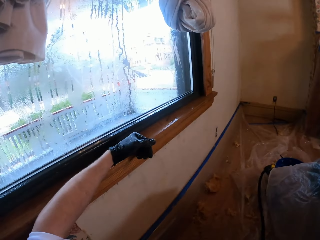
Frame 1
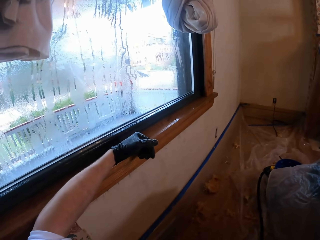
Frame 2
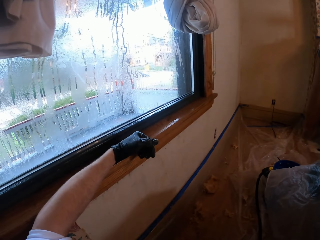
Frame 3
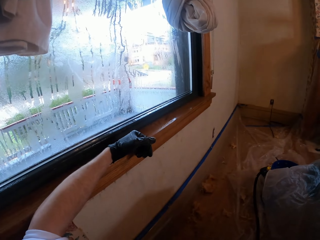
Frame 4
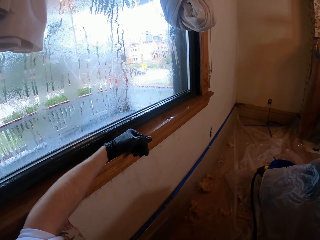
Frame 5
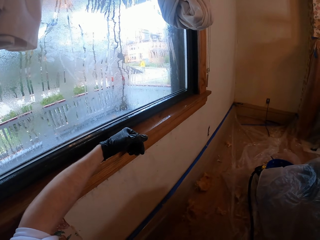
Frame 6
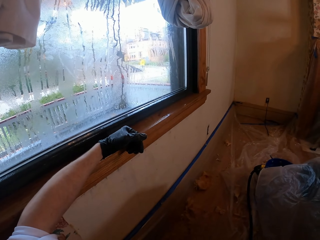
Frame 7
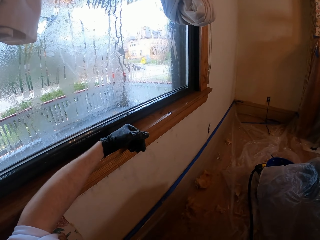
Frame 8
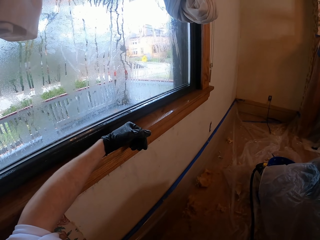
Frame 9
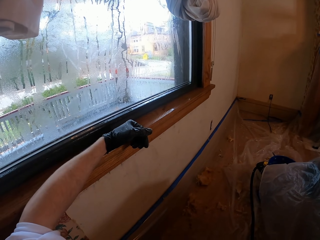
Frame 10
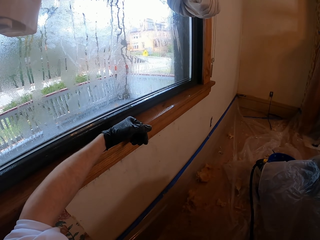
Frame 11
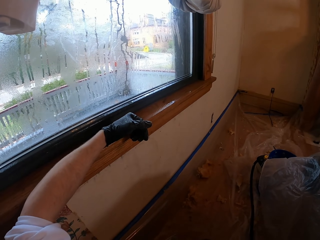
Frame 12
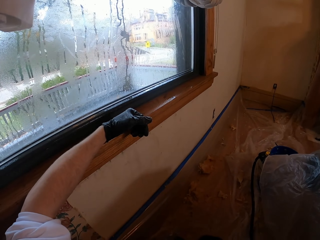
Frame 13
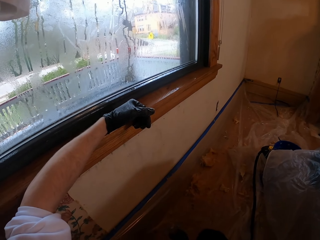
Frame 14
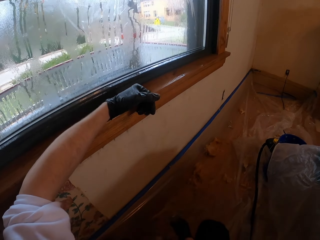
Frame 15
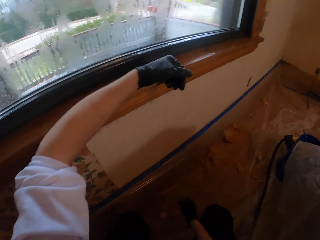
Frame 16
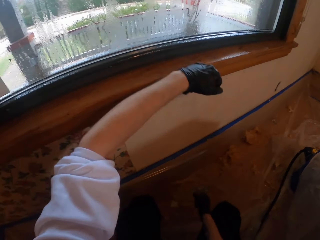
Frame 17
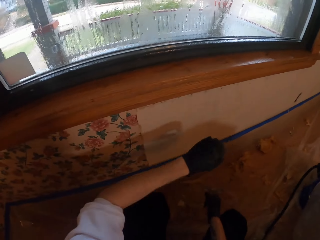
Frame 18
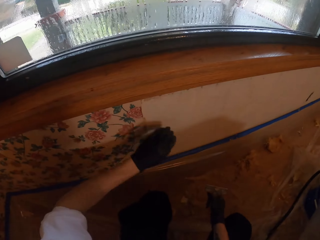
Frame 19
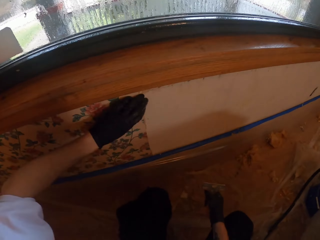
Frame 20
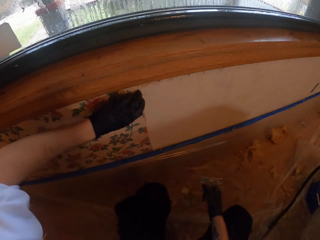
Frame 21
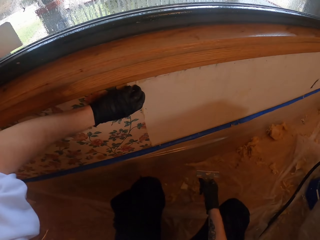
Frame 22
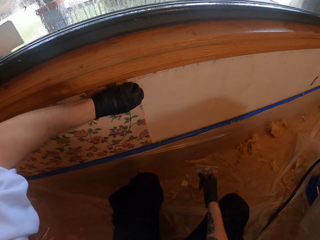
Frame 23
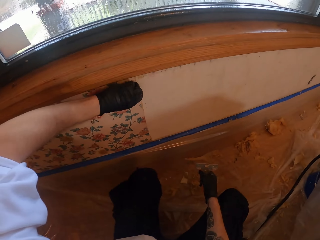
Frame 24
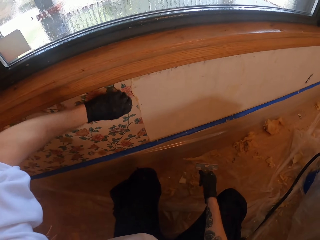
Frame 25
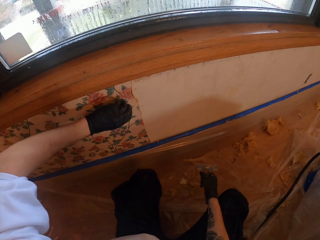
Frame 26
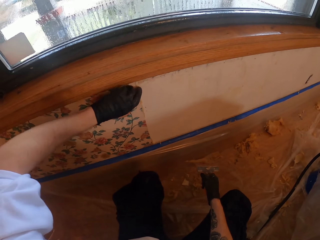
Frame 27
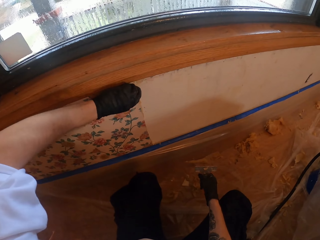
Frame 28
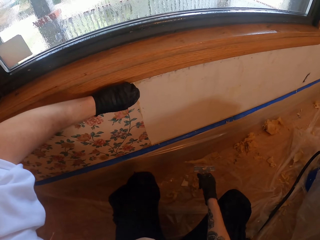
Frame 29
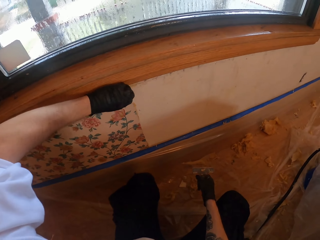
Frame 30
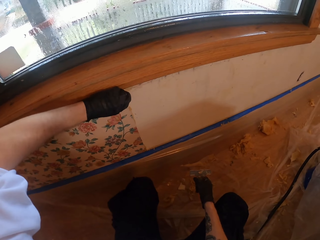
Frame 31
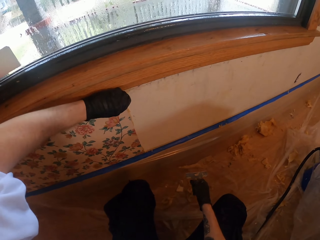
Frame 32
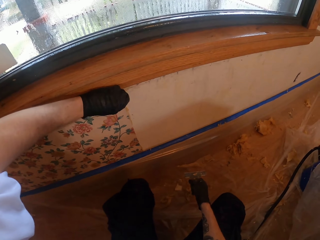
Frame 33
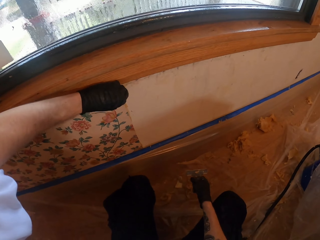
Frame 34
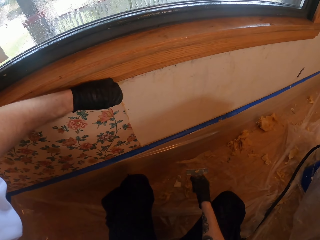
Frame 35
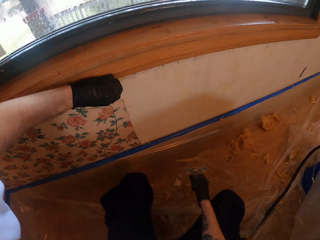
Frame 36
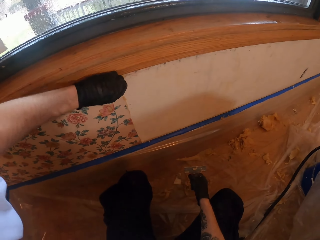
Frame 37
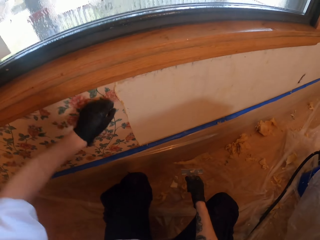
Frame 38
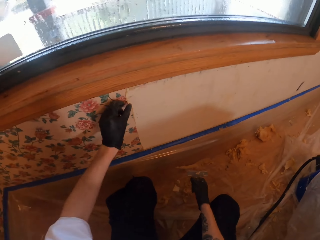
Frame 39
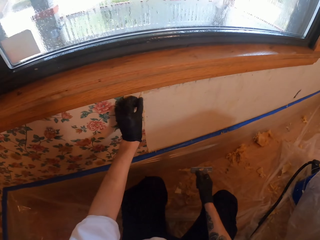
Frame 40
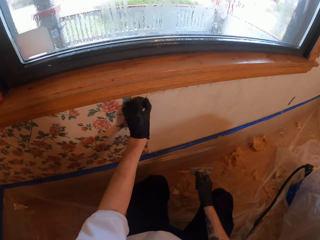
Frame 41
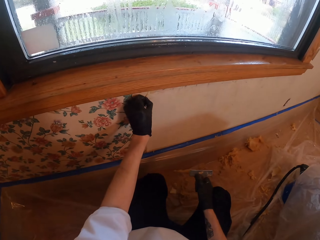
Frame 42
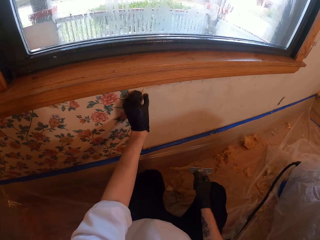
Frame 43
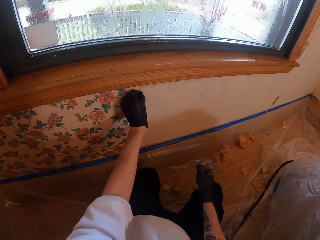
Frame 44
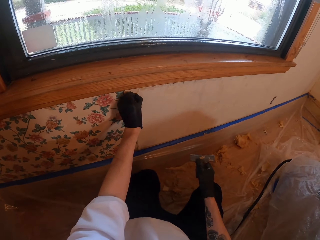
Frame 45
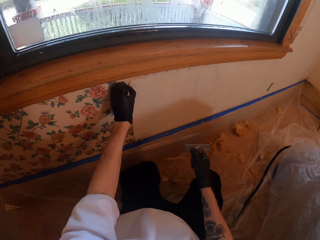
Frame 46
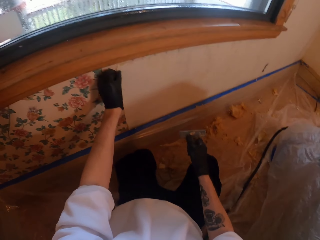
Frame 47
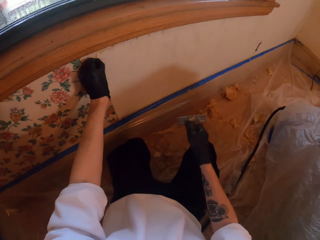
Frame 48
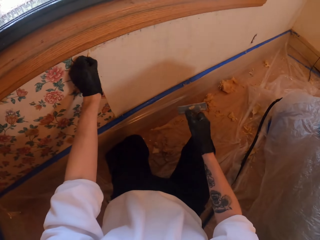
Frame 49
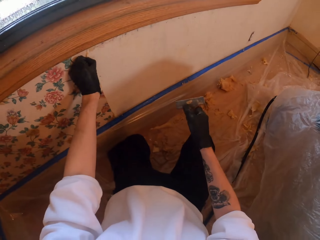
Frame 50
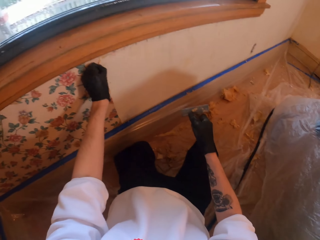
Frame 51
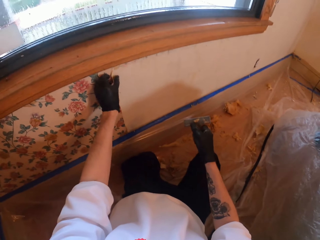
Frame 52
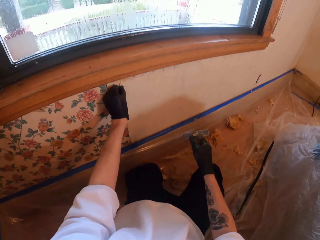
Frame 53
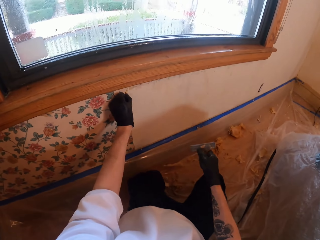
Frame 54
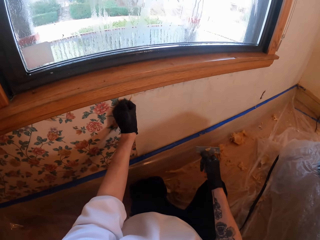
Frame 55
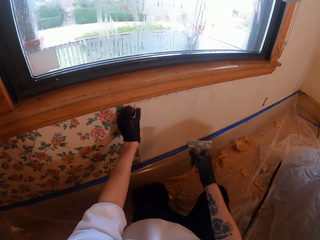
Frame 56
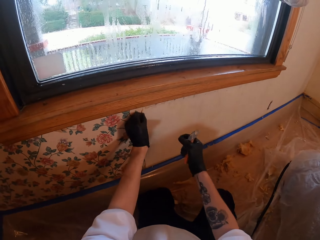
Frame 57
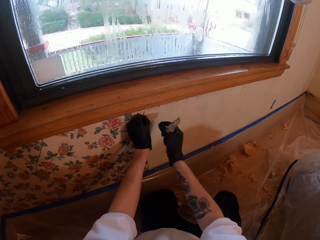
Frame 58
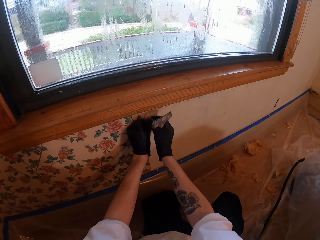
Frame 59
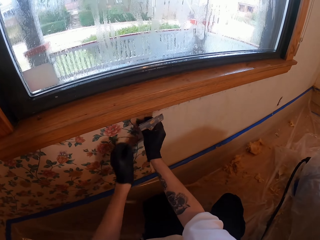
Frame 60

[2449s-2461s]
The camera wearer peels off a wallpaper. They hold the wall.

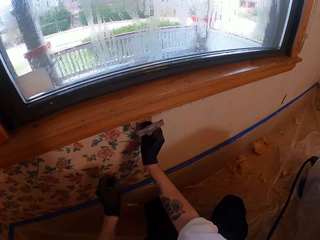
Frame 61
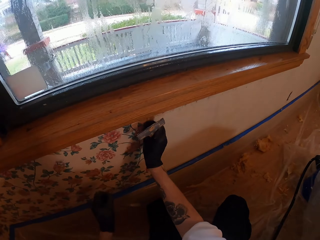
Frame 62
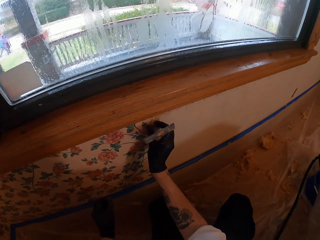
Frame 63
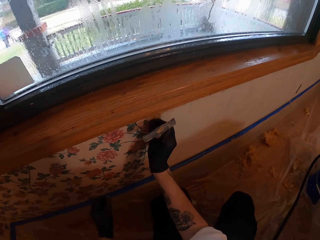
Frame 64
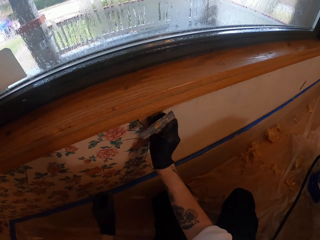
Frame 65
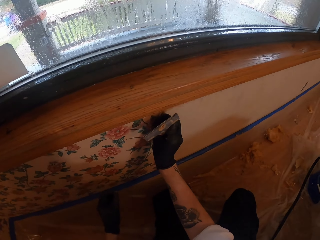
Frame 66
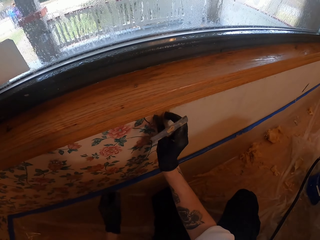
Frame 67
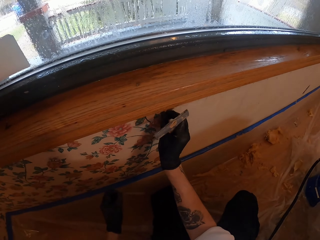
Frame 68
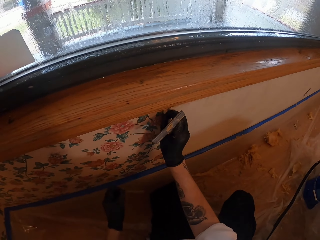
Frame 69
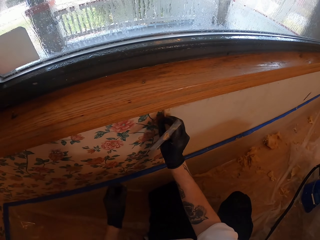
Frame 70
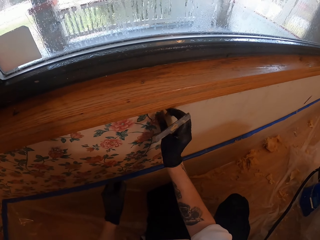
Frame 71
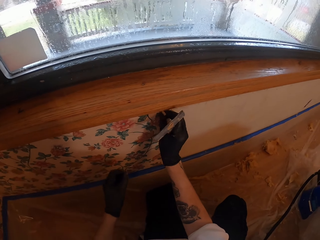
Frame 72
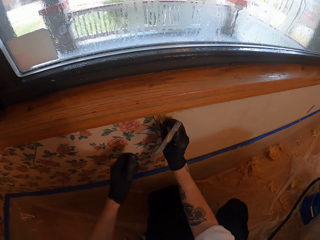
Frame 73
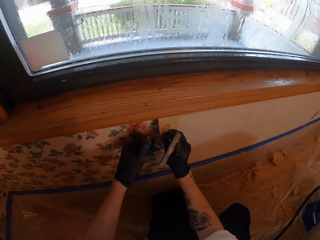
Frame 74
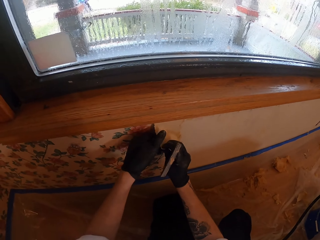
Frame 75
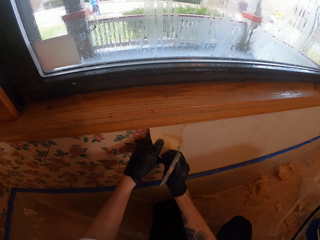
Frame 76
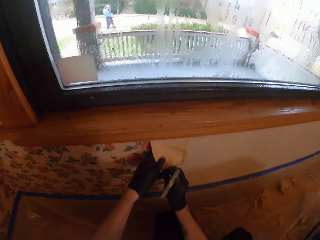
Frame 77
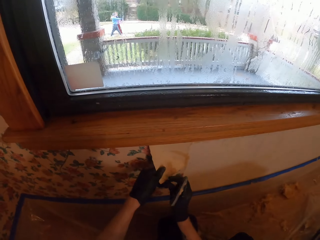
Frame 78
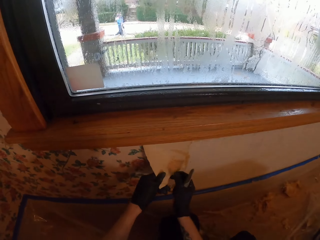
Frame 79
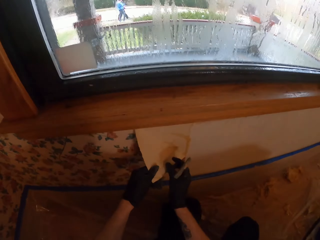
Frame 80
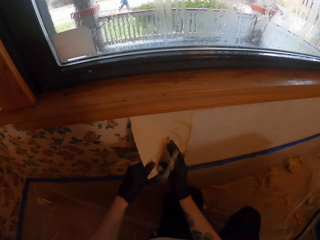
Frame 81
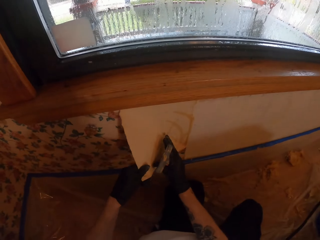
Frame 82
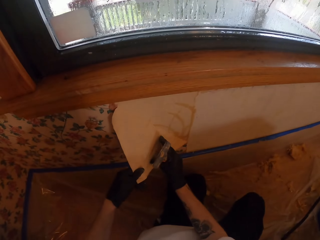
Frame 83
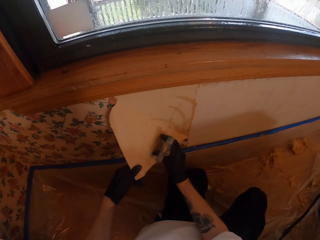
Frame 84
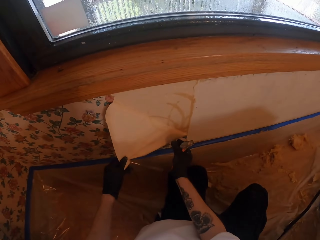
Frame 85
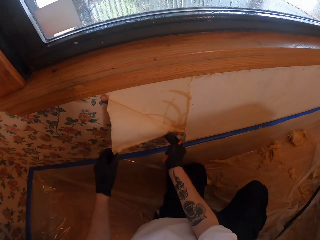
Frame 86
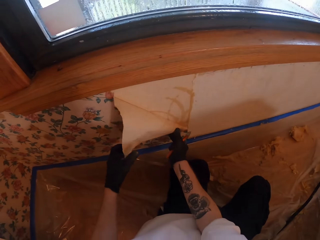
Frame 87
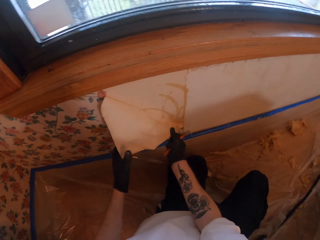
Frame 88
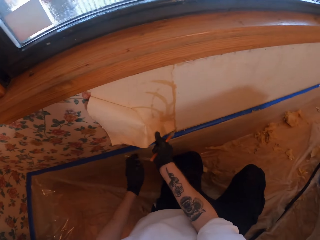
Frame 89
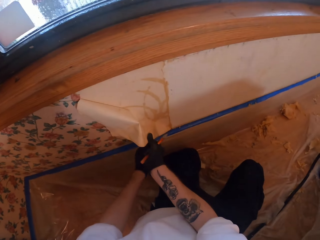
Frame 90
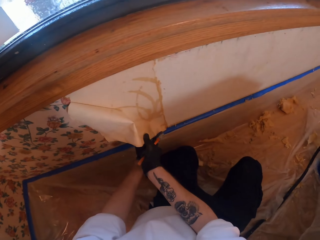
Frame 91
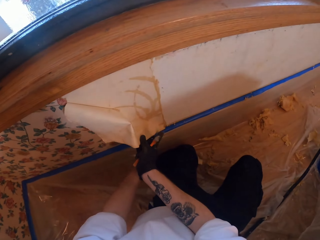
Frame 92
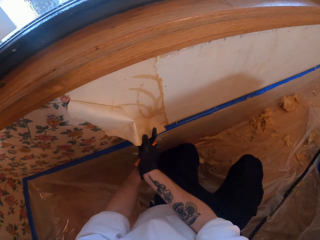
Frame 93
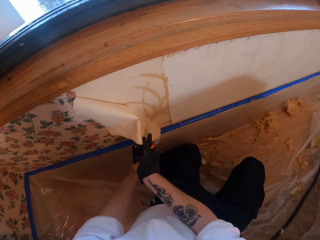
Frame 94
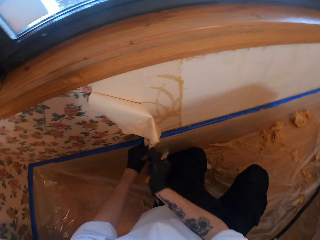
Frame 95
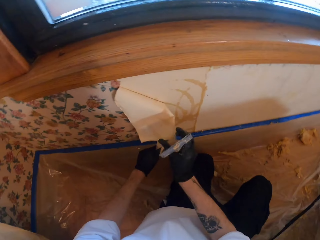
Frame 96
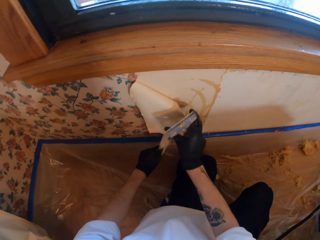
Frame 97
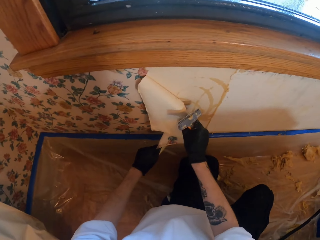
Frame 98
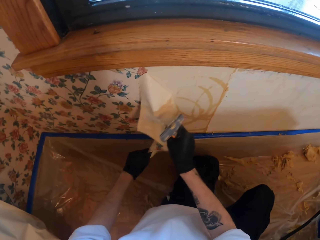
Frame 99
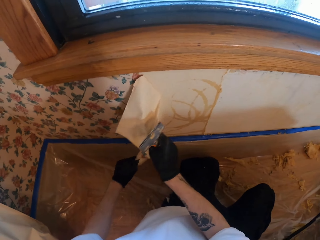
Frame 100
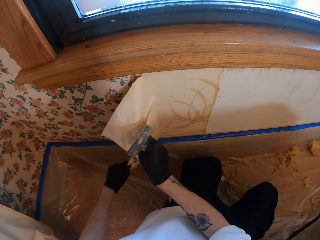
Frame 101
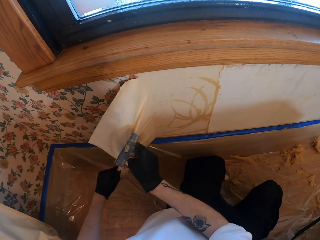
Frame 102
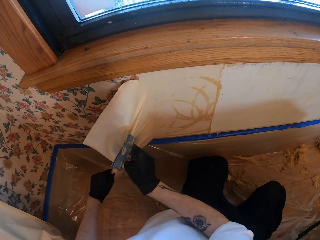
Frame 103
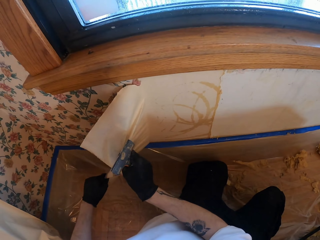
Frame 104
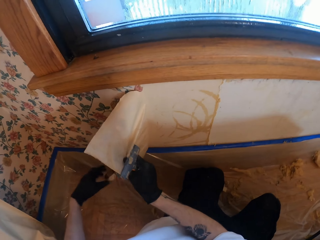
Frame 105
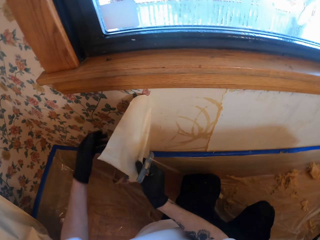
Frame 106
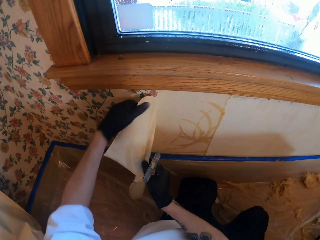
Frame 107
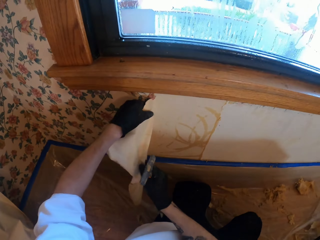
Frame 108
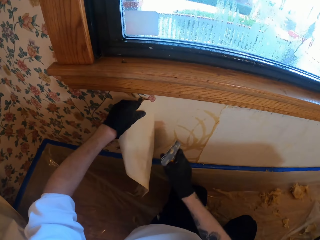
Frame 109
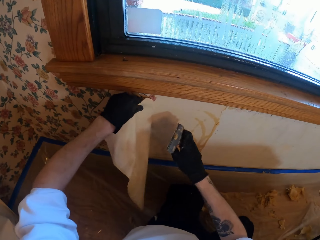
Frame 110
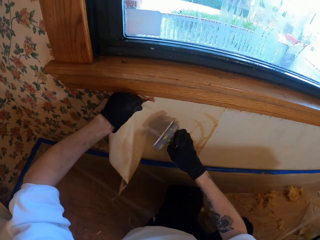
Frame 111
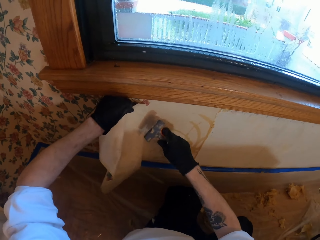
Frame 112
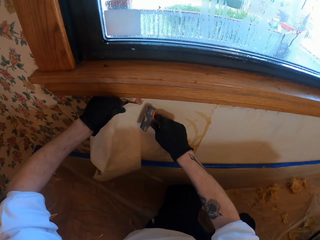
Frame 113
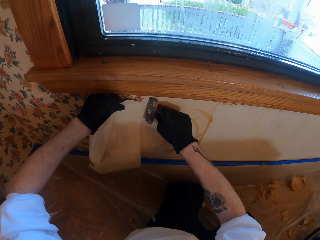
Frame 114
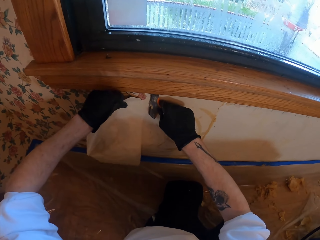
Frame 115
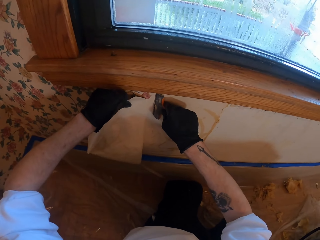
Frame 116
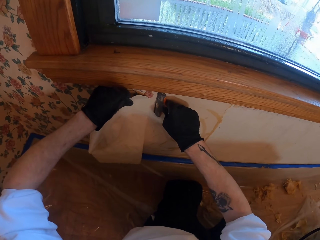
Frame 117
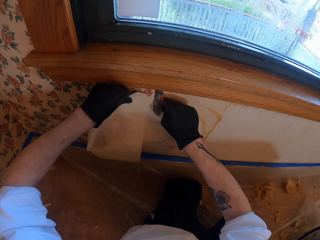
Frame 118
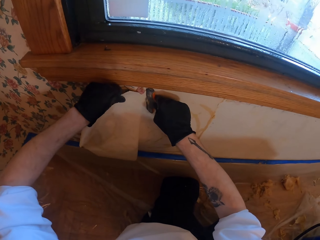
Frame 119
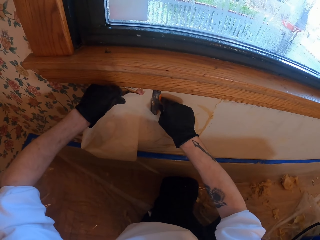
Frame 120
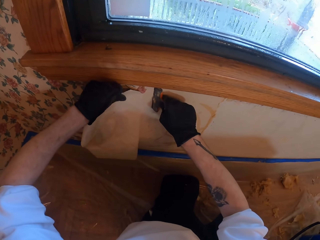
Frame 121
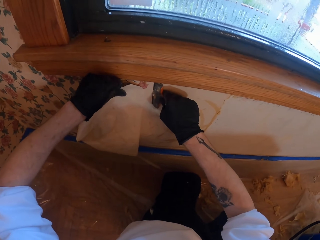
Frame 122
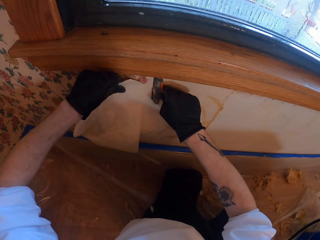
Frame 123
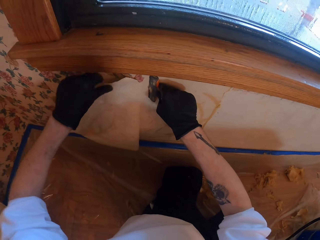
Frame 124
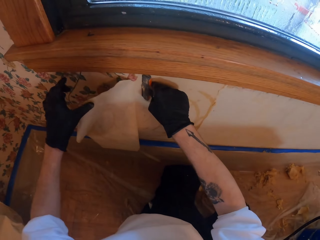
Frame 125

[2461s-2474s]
The camera wearer removes the paper. They remove the paper from the wall with both hands. They scrape off the glue.
